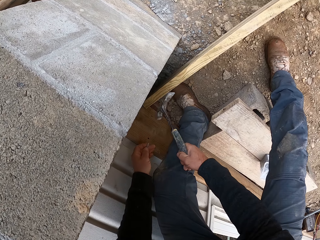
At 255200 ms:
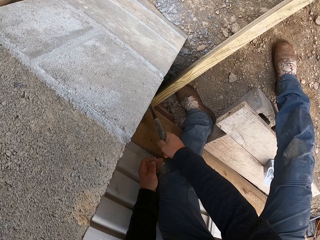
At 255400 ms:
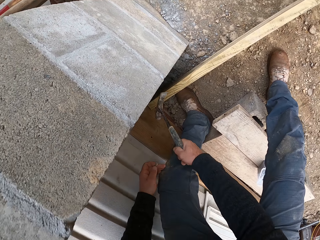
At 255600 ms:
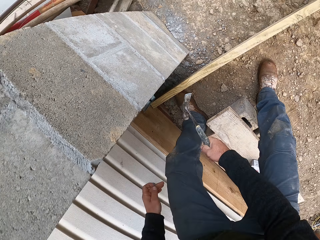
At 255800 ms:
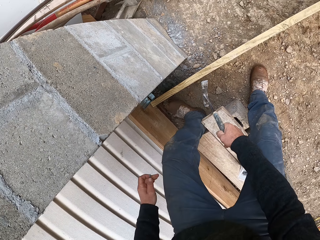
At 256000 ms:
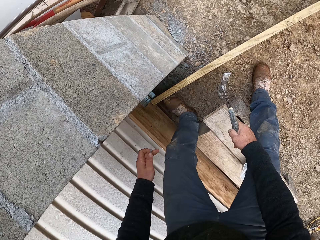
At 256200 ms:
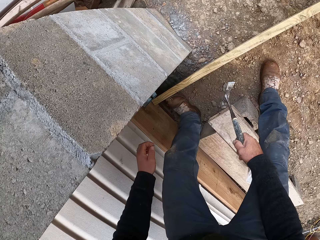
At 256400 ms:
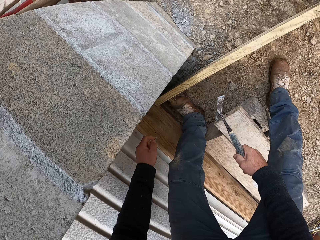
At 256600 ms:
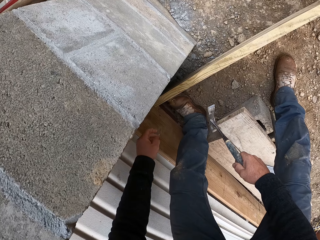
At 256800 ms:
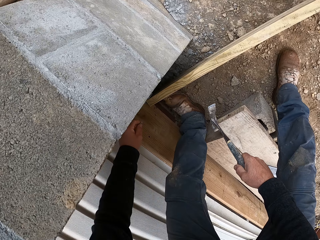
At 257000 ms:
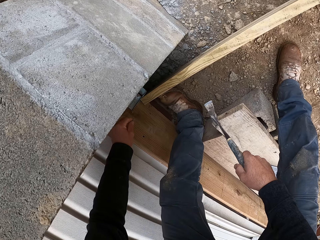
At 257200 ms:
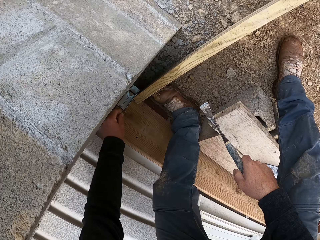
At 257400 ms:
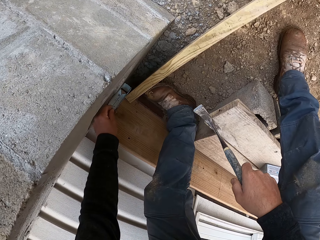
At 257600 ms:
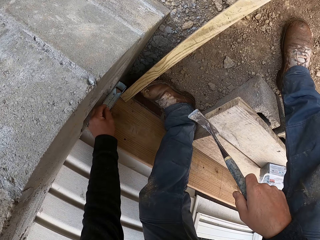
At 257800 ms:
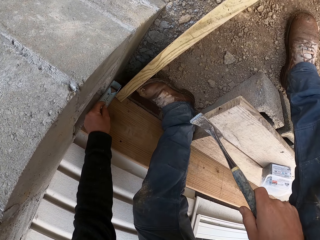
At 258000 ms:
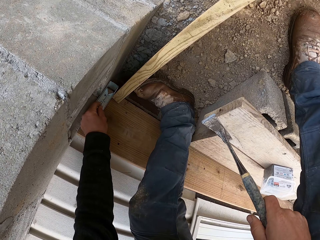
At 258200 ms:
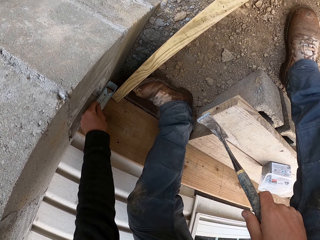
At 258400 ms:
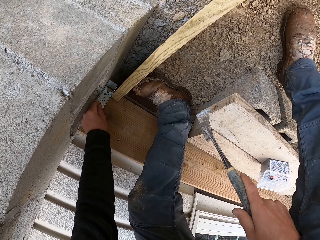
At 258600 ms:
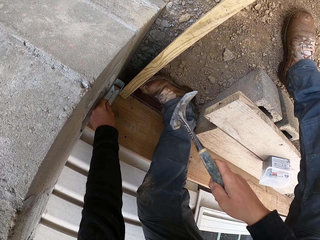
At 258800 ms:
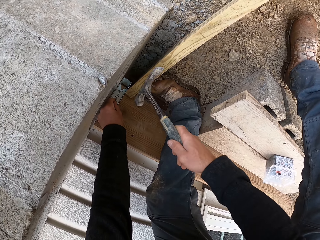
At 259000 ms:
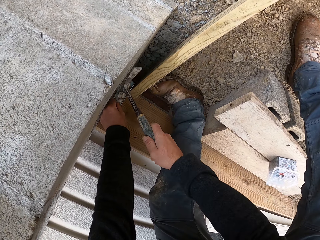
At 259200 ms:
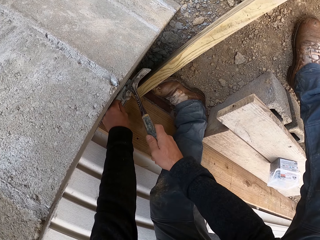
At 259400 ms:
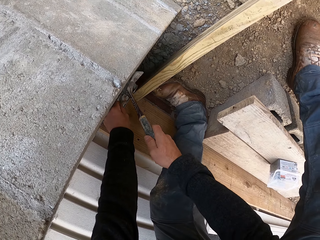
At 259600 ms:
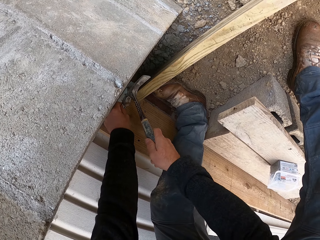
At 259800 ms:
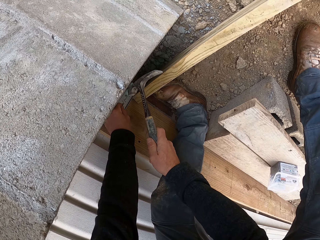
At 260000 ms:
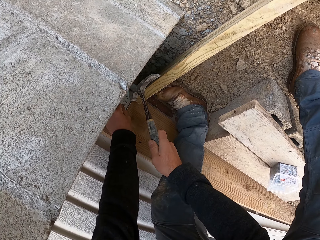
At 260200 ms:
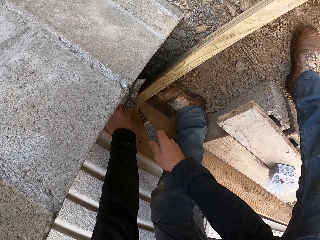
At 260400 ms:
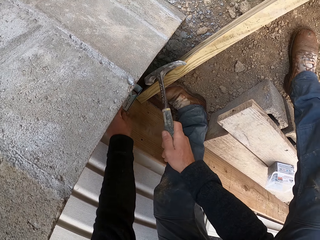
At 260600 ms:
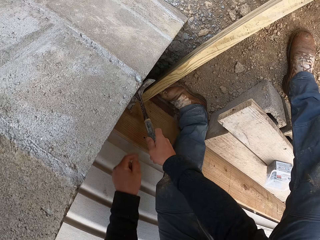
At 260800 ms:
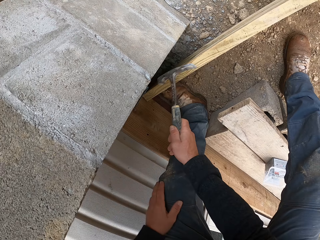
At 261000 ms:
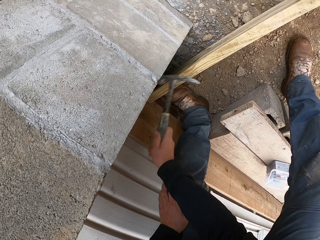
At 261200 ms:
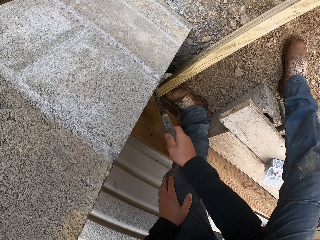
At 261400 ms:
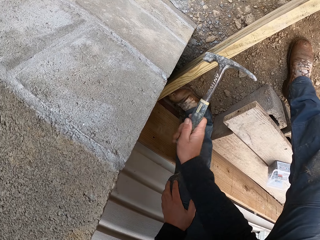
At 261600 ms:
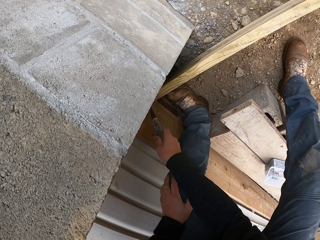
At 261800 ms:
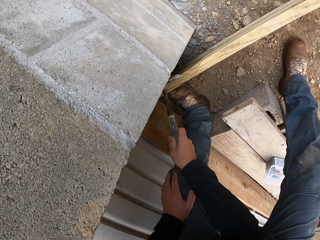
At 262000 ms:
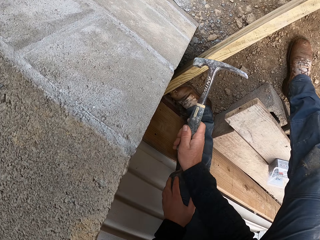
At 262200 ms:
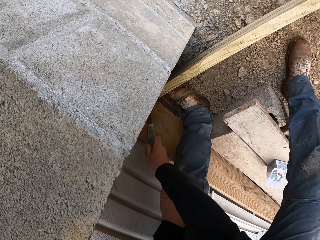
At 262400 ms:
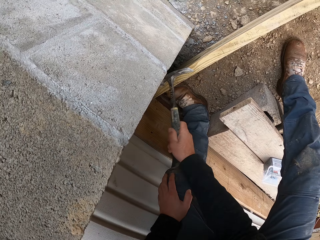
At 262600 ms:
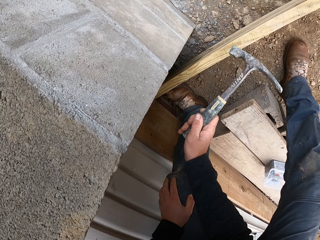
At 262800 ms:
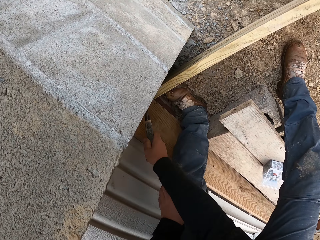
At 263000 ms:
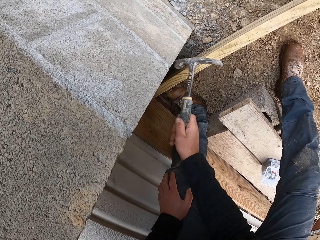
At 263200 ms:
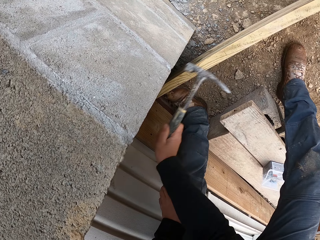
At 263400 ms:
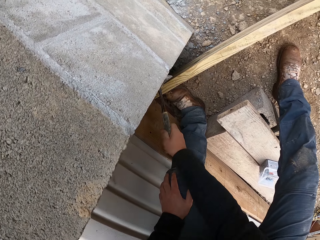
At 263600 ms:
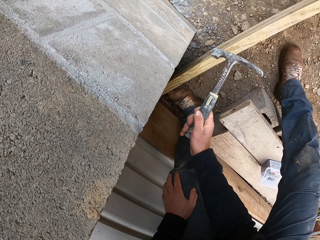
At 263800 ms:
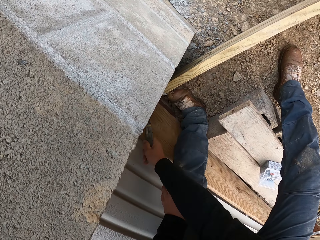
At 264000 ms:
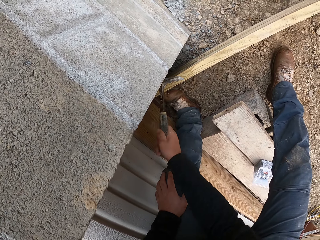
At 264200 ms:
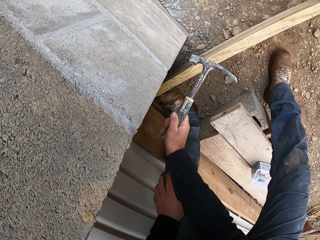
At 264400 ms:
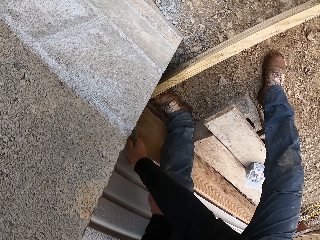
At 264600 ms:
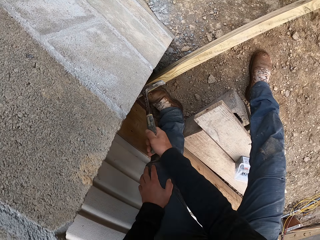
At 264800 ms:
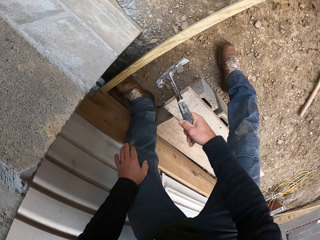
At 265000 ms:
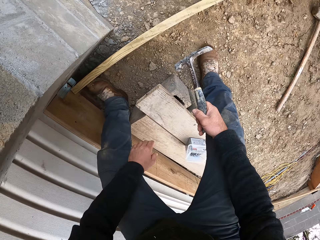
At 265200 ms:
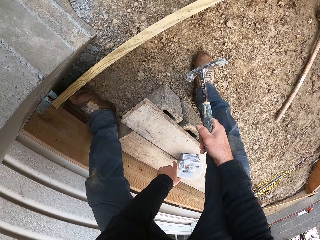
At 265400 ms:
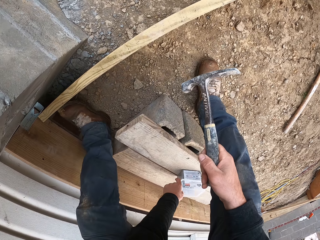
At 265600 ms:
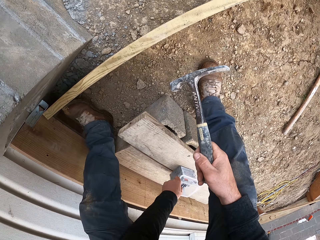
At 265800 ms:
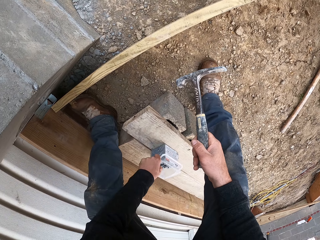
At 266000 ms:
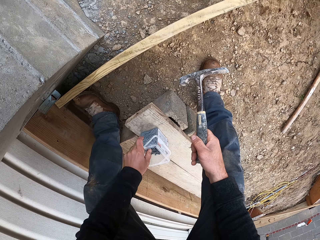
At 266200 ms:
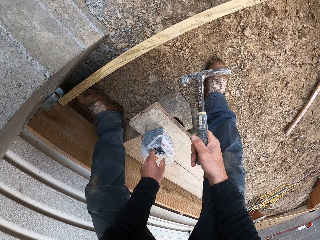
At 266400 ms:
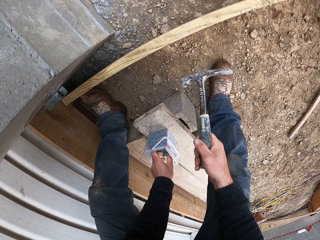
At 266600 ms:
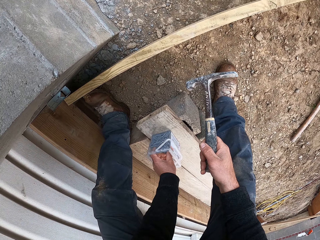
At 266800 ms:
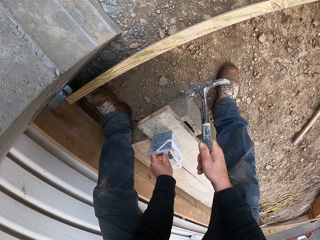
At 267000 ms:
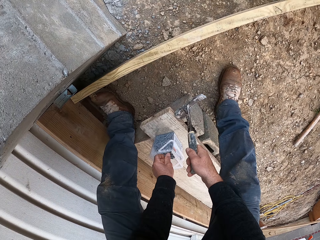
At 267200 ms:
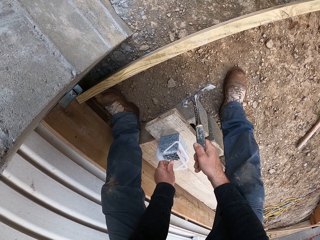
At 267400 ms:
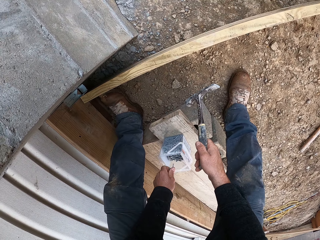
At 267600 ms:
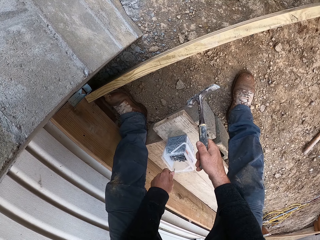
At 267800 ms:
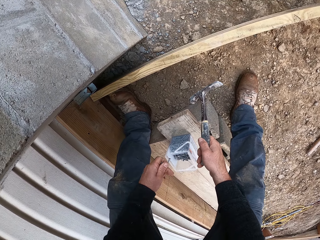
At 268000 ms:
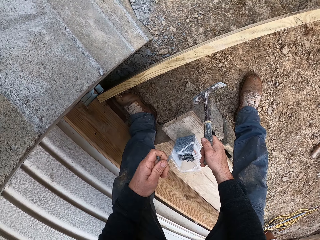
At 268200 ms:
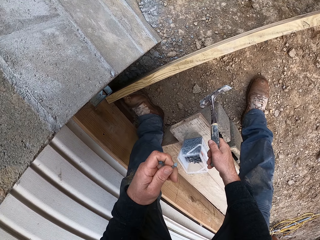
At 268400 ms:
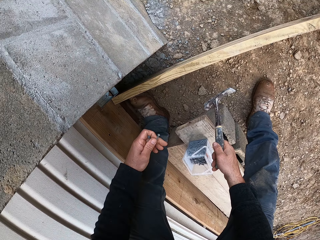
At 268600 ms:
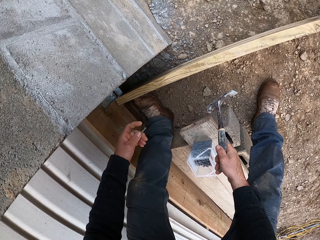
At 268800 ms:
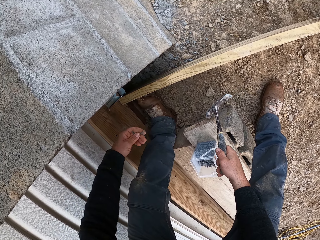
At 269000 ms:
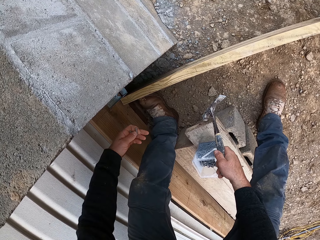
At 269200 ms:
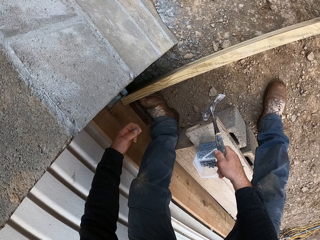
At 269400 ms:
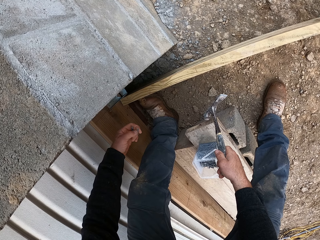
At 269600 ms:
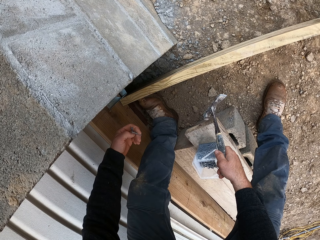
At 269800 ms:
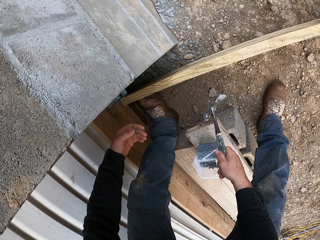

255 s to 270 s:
The camera wearer puts a nail on the hinge. They hammer the nail. They move a container of nails closer. They pick a nail from the container.

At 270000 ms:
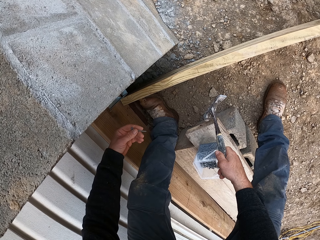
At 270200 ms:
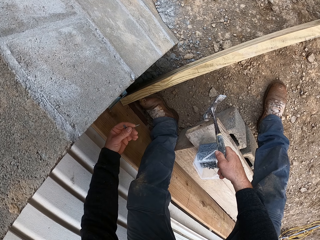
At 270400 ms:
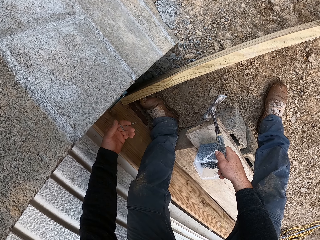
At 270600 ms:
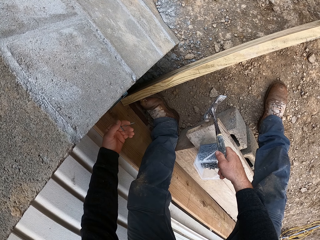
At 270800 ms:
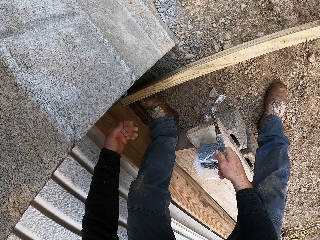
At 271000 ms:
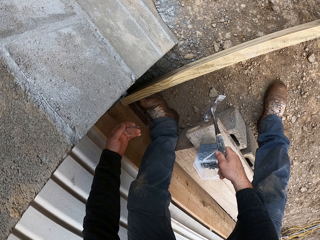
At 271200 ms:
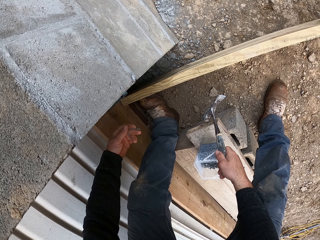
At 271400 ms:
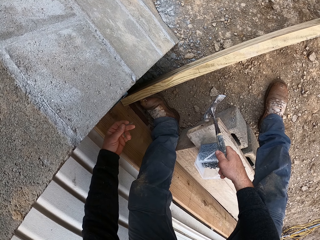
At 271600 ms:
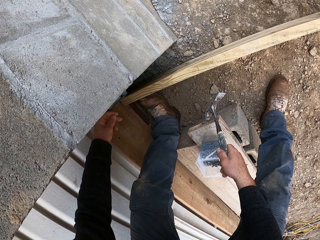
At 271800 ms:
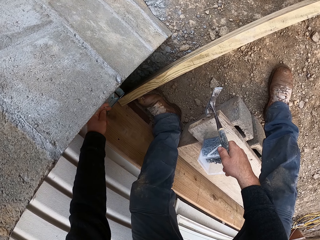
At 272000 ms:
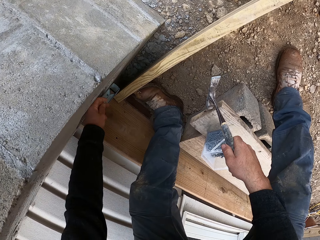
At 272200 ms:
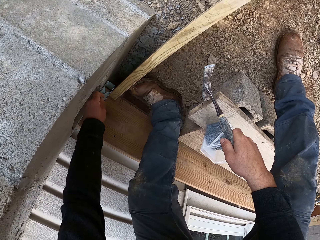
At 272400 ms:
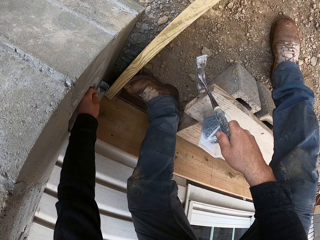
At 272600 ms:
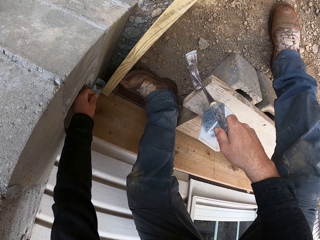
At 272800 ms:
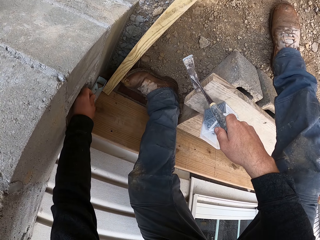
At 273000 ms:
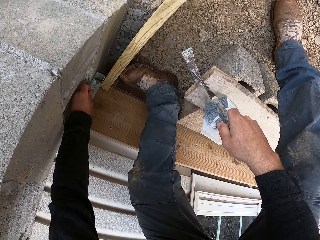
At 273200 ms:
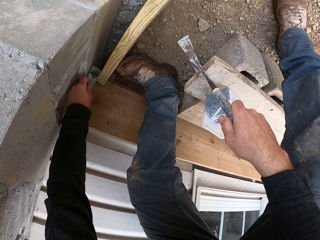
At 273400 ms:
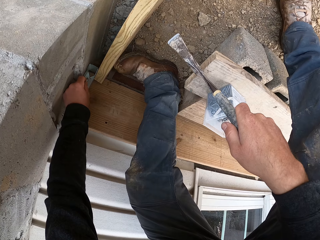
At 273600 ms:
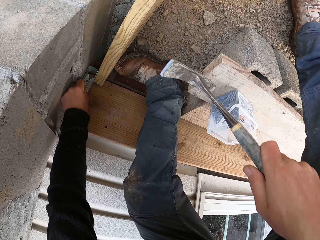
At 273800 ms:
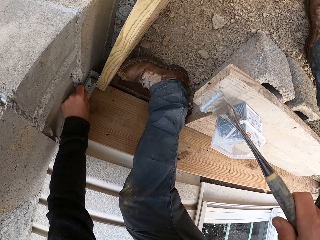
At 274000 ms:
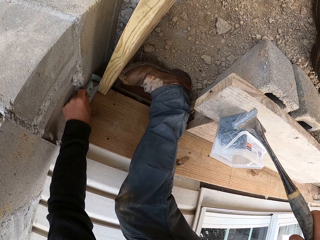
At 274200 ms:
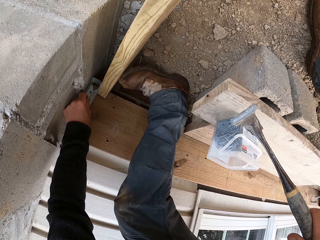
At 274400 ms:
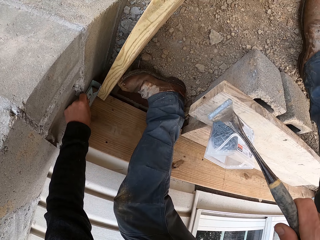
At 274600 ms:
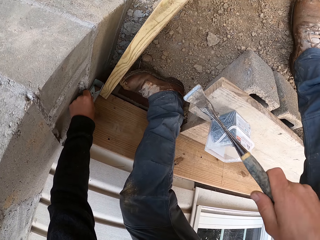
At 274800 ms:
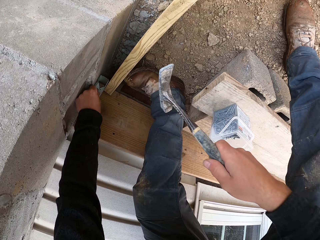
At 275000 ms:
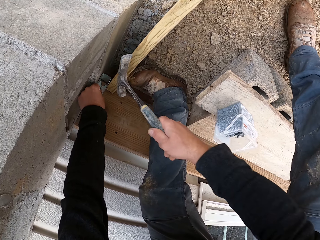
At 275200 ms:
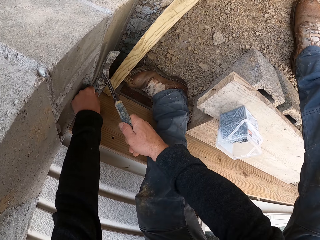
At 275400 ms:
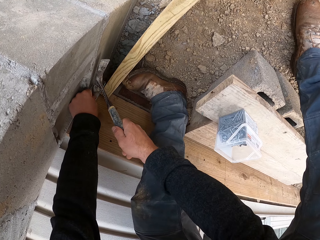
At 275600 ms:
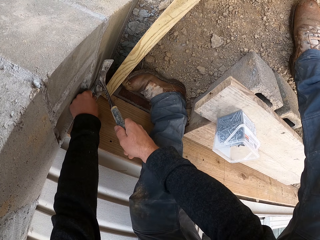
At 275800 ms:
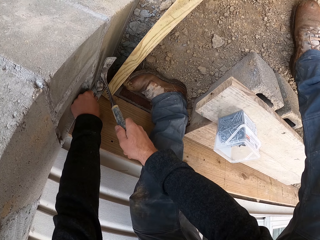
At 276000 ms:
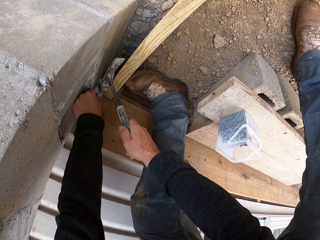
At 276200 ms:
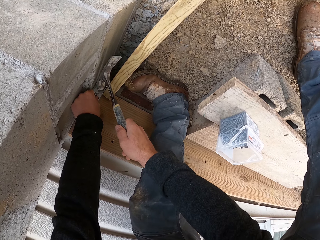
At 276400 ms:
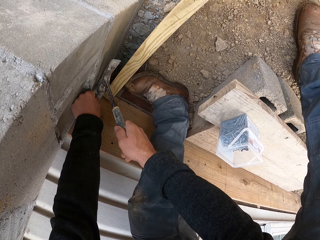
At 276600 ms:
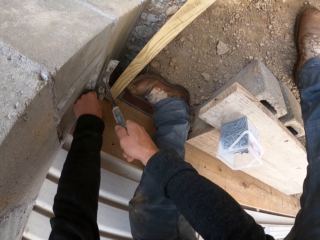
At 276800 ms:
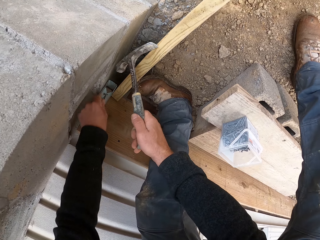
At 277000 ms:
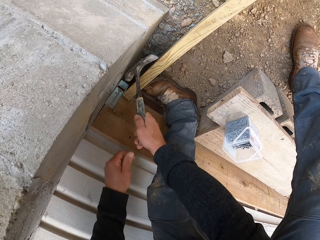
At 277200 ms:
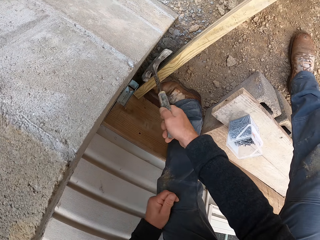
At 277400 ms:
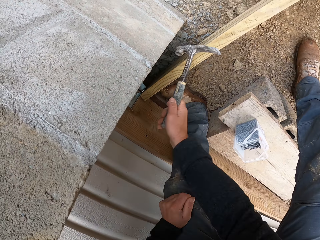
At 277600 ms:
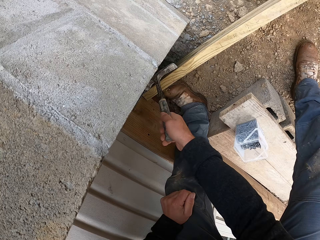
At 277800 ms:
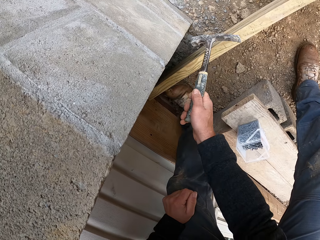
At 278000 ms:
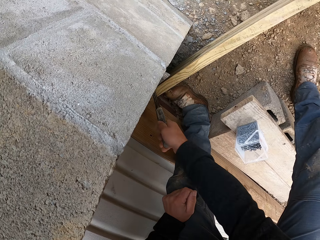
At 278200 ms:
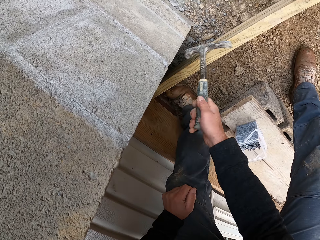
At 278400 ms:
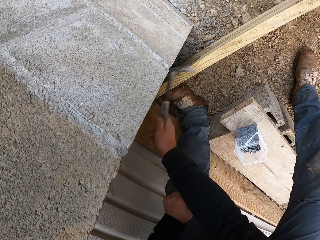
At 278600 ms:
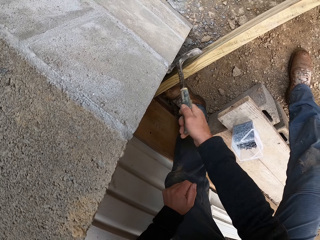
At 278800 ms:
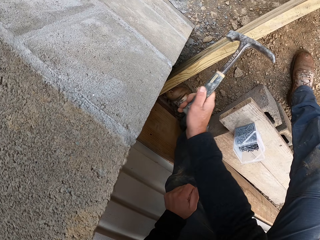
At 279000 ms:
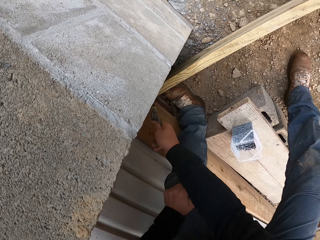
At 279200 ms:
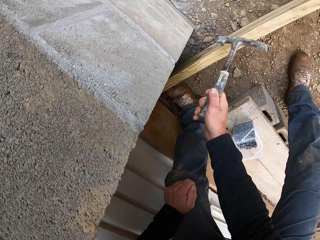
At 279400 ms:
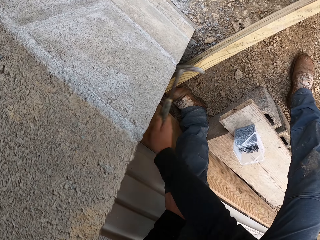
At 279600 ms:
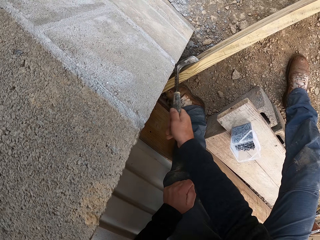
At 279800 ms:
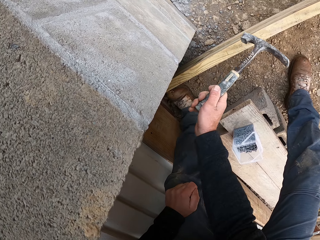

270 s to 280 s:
The camera wearer hits nails into the wood. They put a nail on the hinge. They hammer the nail.
